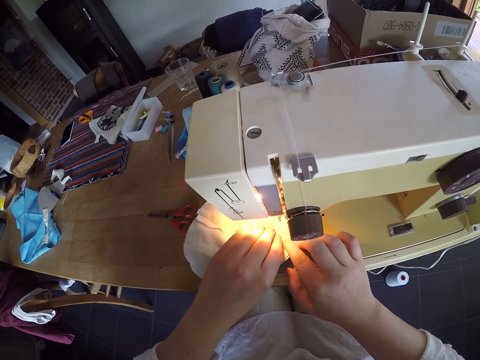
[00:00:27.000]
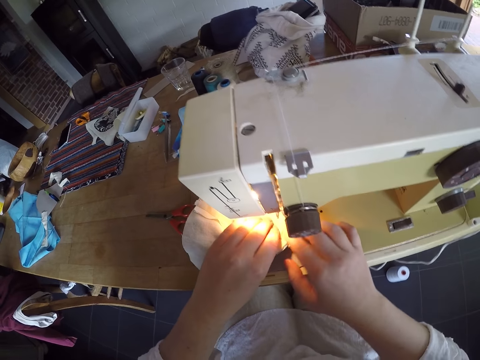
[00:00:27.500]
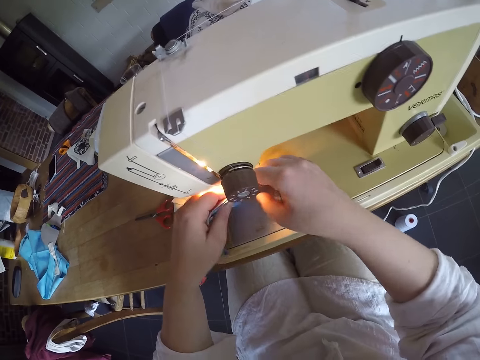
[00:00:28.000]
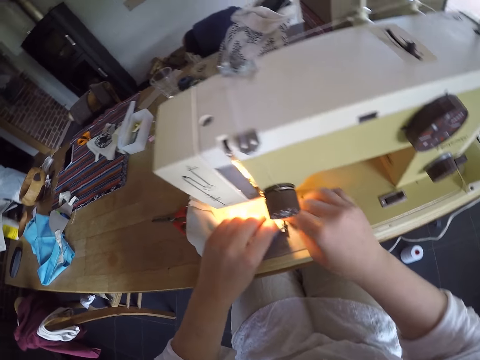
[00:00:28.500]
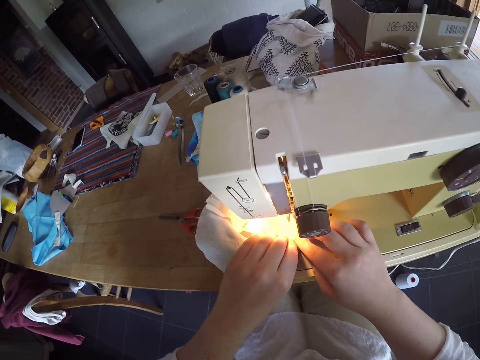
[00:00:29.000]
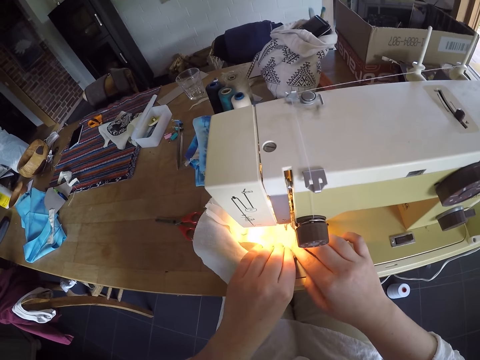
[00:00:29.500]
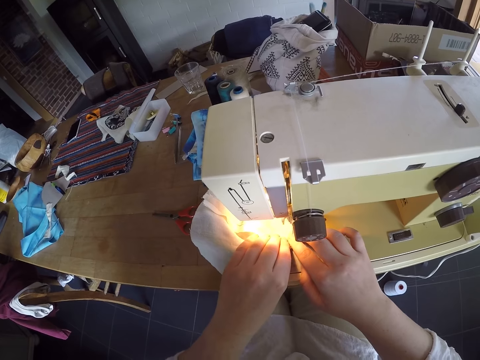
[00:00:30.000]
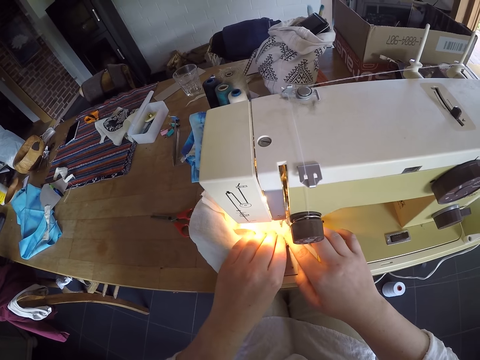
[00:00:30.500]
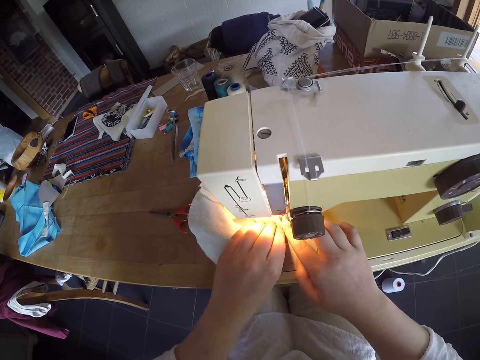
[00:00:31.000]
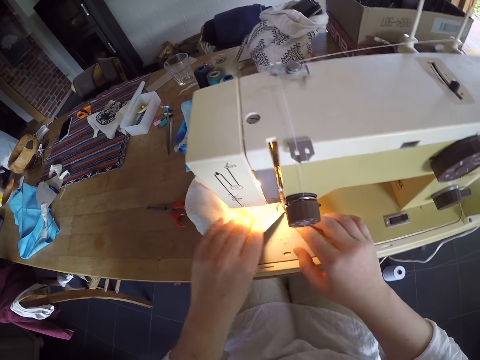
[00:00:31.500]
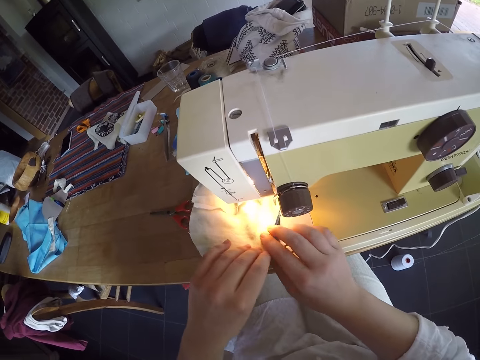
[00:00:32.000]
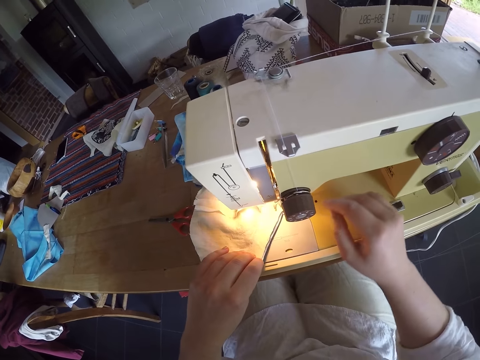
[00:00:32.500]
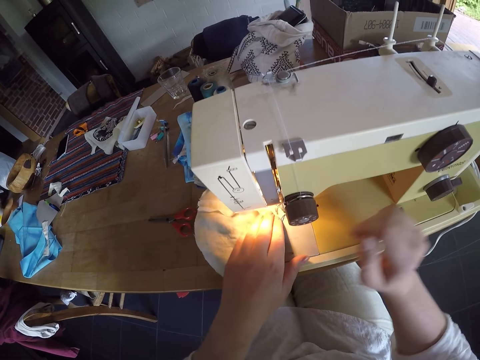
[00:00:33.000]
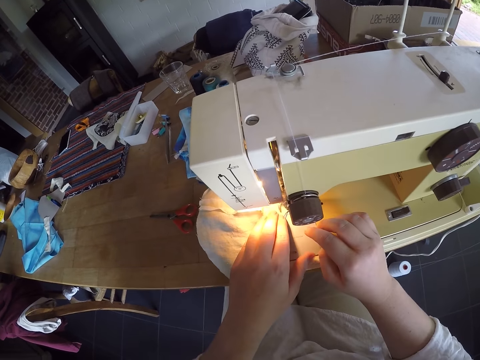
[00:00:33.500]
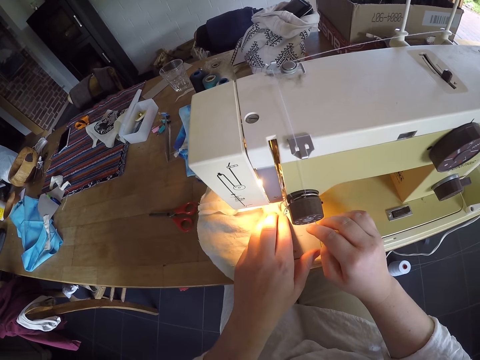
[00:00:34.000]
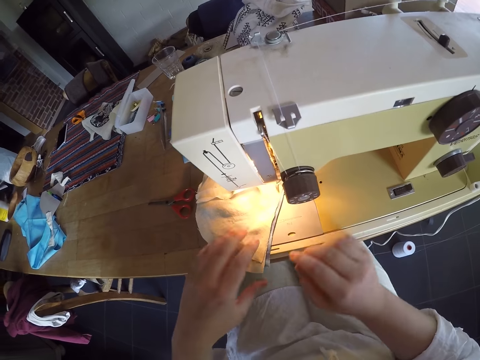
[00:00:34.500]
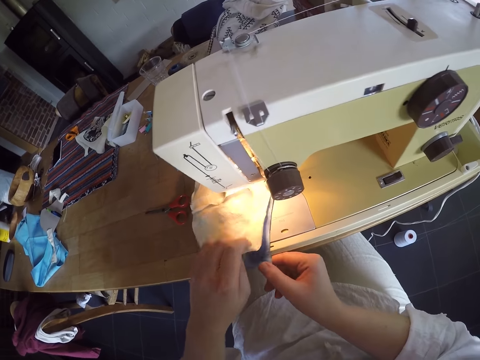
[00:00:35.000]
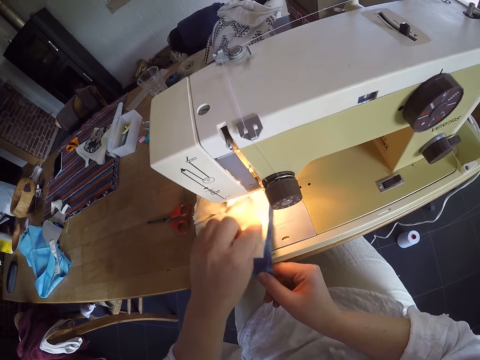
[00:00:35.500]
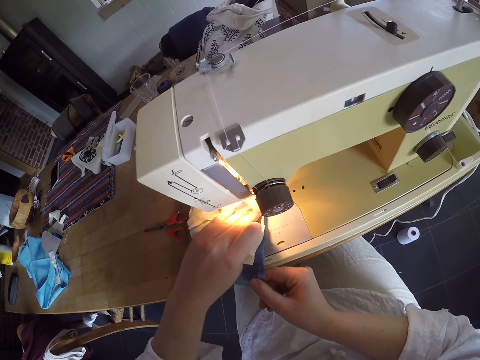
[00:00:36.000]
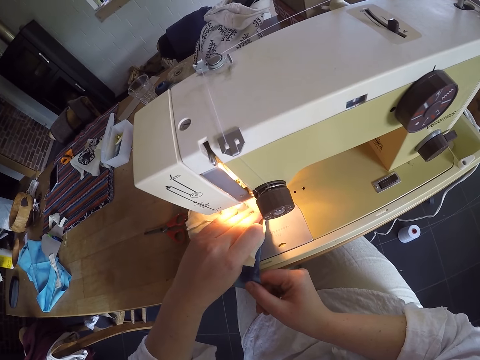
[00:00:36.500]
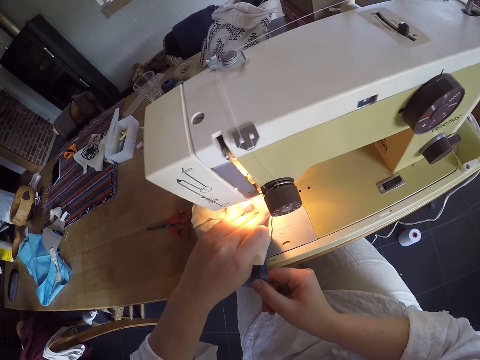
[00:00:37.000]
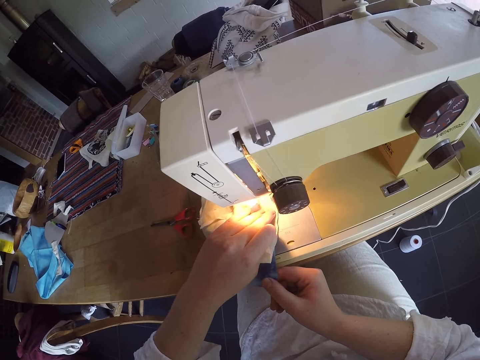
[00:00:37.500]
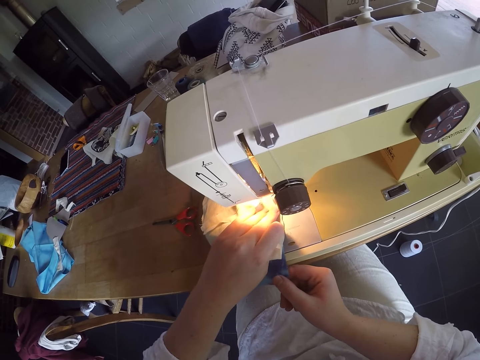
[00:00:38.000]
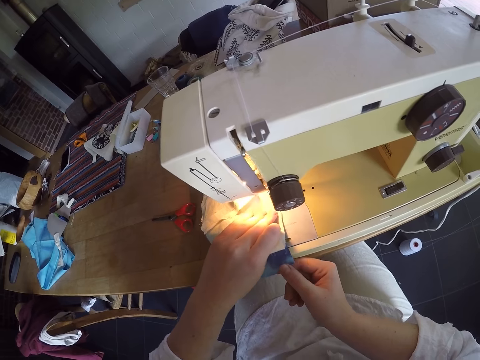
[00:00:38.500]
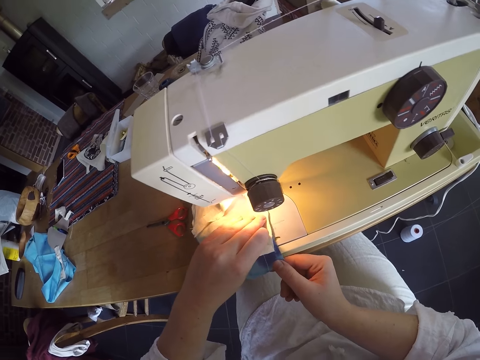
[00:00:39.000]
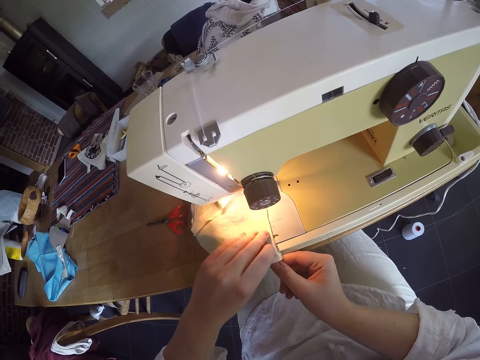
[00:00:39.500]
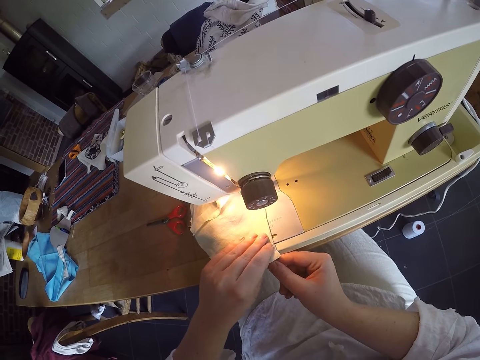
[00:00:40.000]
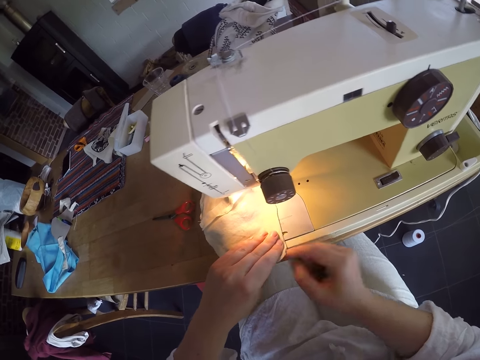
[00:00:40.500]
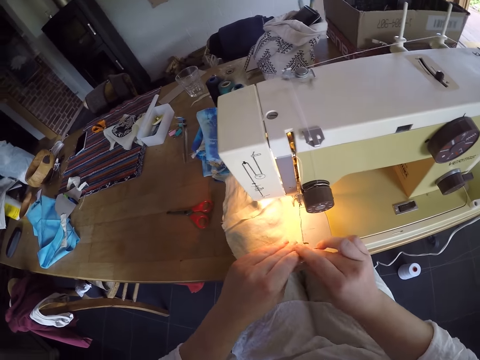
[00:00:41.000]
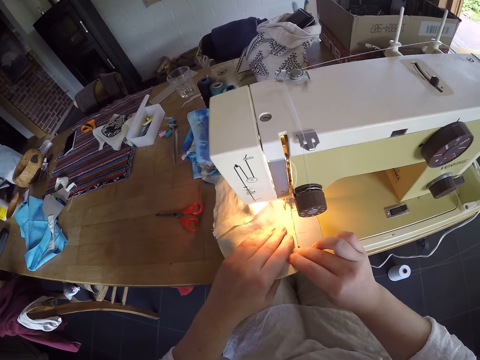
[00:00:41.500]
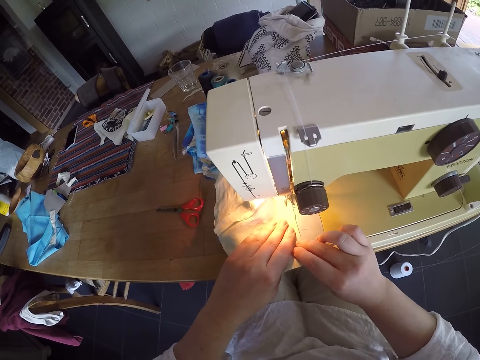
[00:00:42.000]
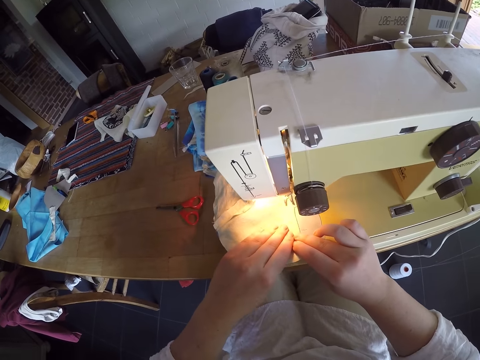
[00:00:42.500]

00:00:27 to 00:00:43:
The camera wearer pauses the sewing of the cloth. They continue the sewing of the cloth. They pause the sewing of the cloth. They continue the sewing of the cloth. They pause the sewing of the cloth. They straighten the material. They sew the material with the sewing machine. They pause the sewing of the cloth. They continue the sewing of the cloth.

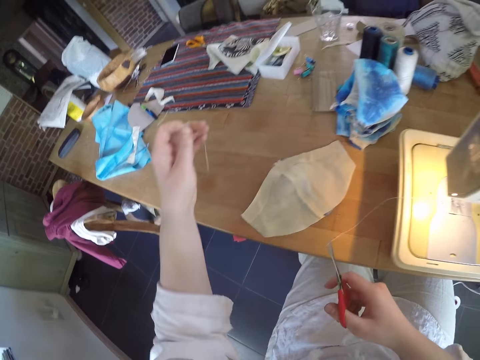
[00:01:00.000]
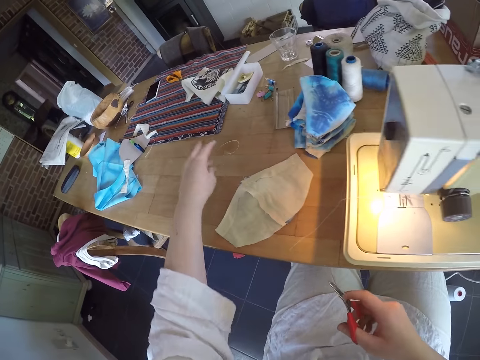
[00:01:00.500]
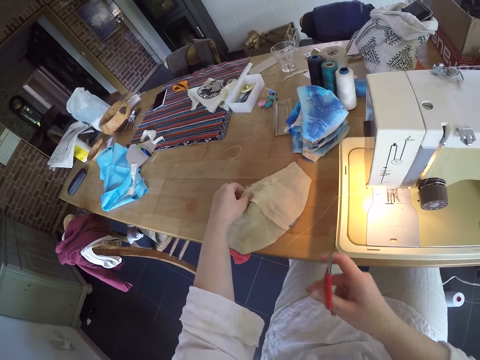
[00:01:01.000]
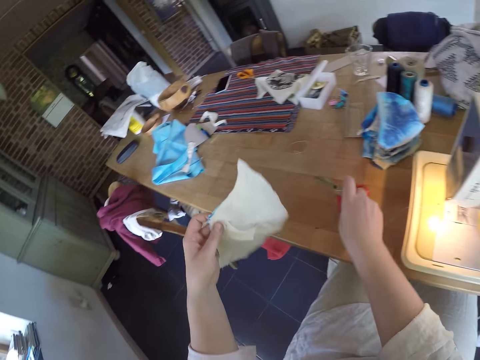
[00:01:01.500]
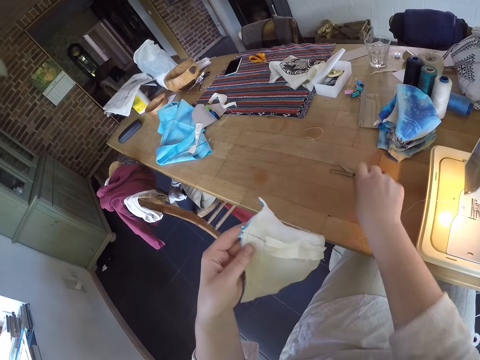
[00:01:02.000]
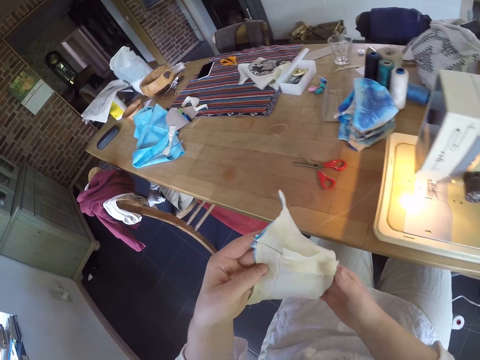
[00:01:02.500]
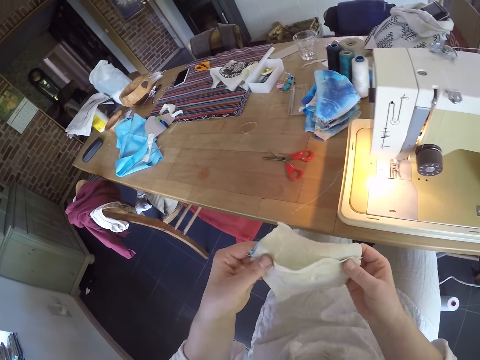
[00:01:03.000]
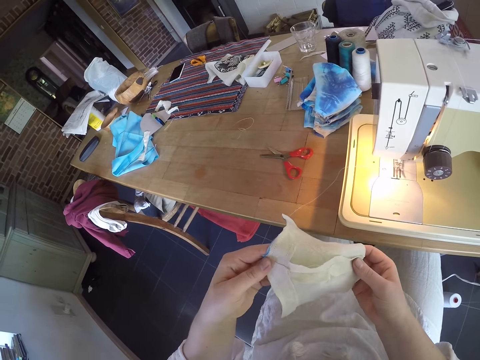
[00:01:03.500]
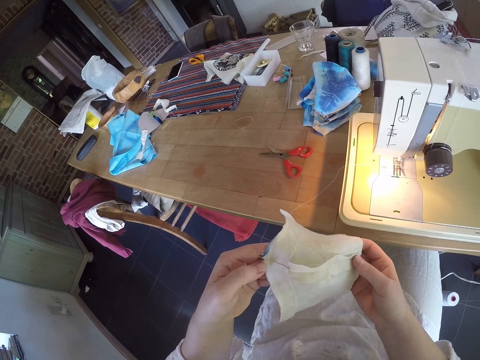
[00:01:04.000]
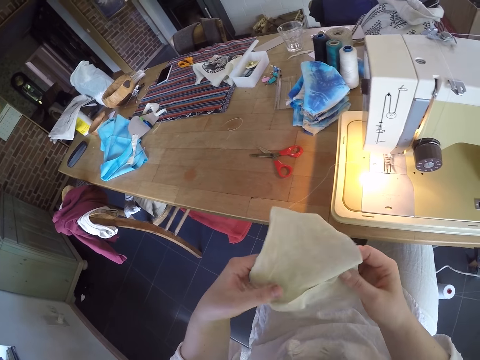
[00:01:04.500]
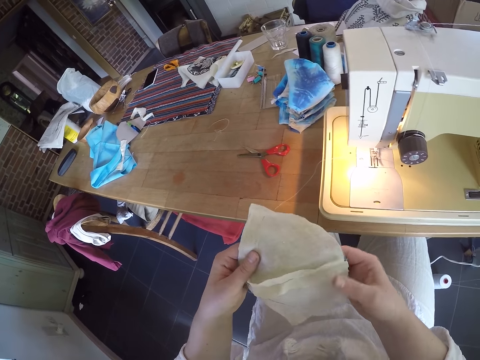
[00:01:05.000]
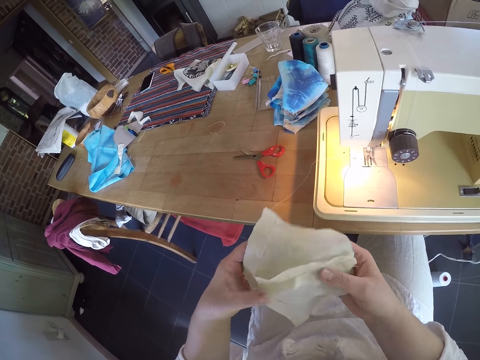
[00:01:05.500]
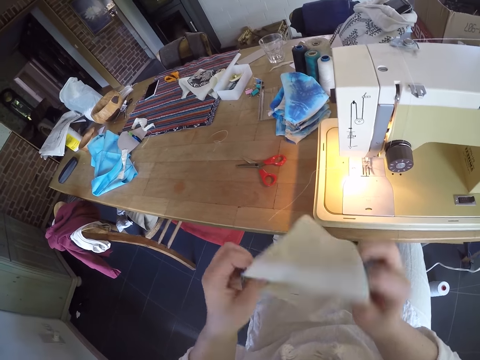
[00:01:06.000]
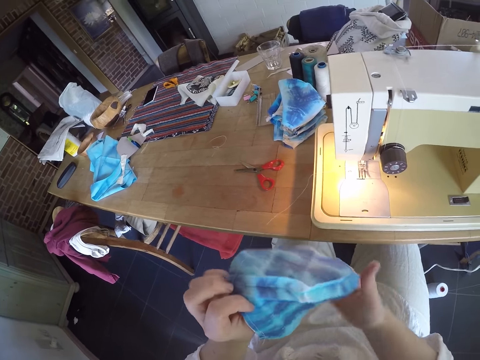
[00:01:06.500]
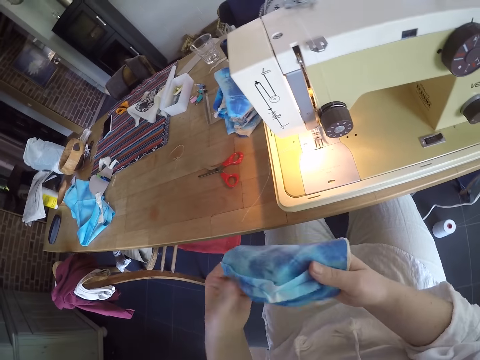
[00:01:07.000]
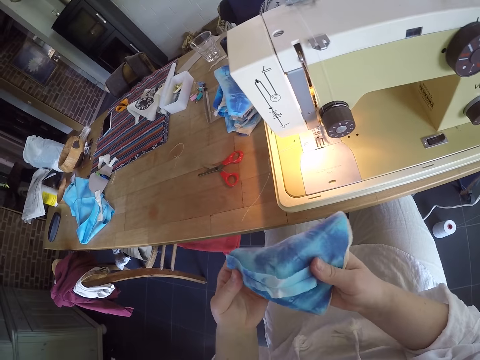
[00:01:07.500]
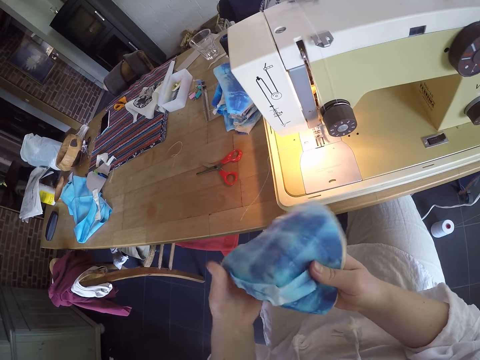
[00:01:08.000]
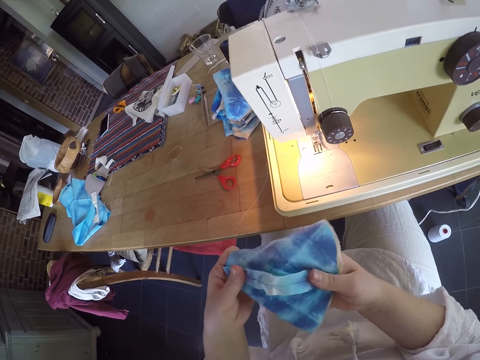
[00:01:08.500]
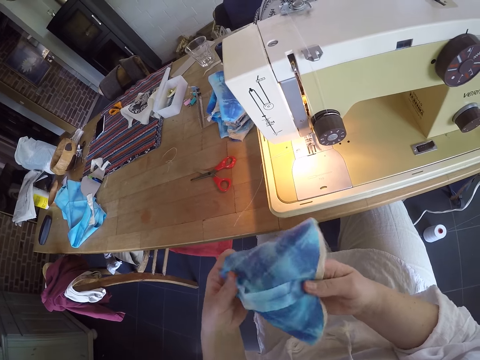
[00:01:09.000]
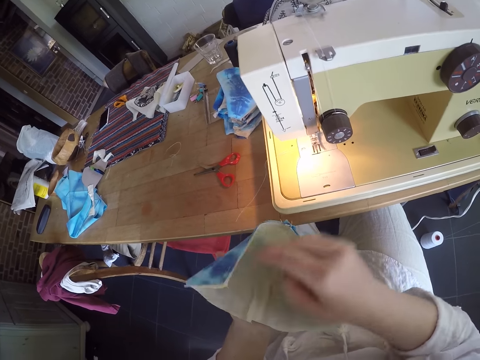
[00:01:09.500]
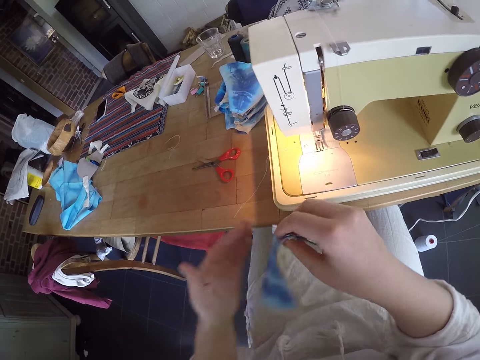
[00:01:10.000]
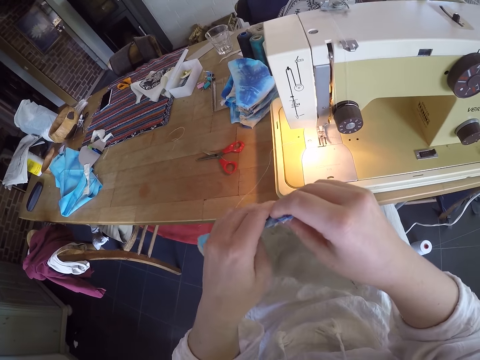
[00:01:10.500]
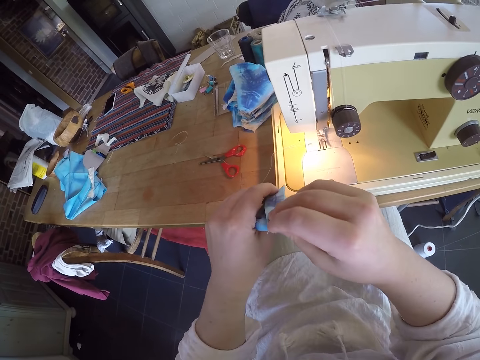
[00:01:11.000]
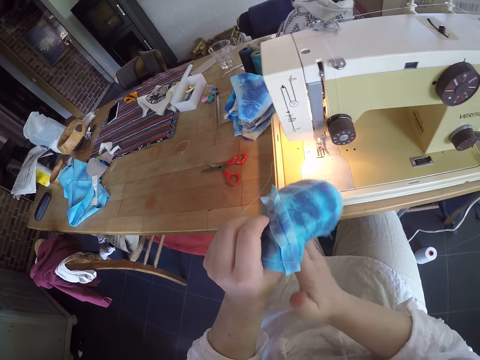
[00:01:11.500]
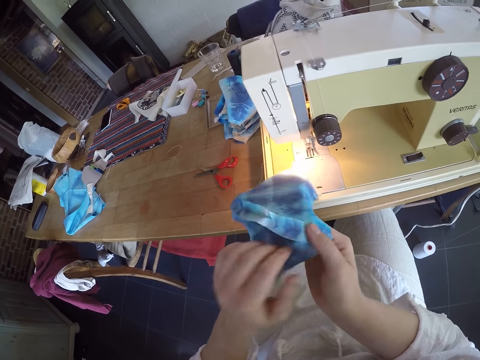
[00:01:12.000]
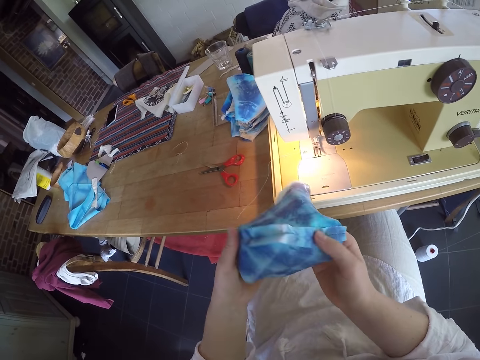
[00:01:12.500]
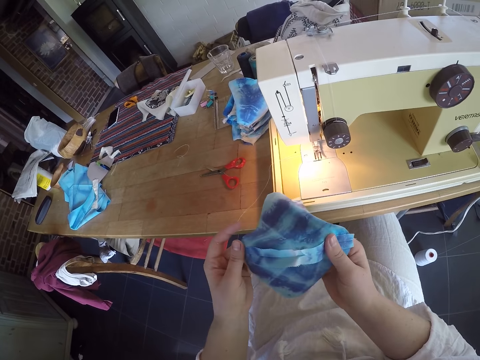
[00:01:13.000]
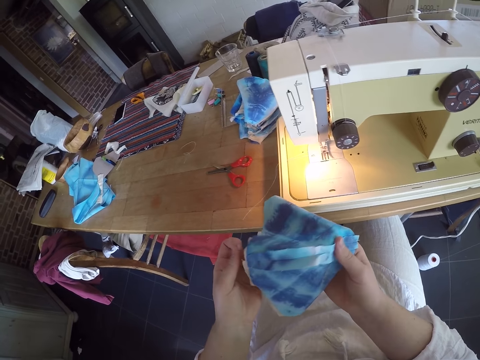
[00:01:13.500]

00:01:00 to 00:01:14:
The camera wearer drops the thread on the table. She picks up the cloth from the table and holds the material. She drops the scissors on the table. She adjusts the cloth with her hands. She holds the material with both her hands. She turns the material. She straightens the material.
